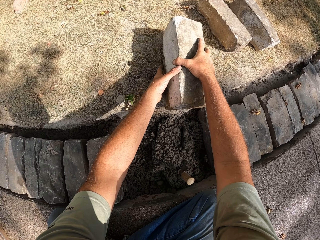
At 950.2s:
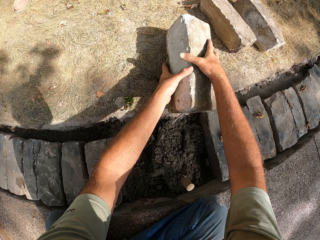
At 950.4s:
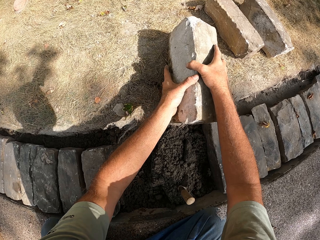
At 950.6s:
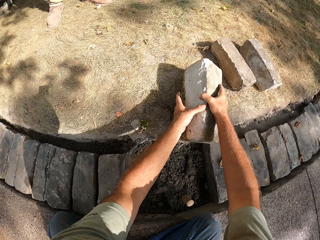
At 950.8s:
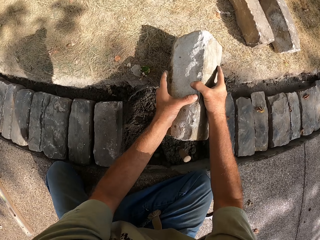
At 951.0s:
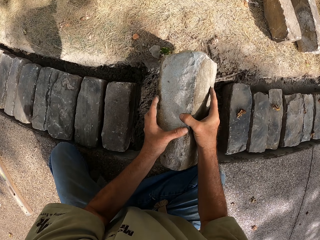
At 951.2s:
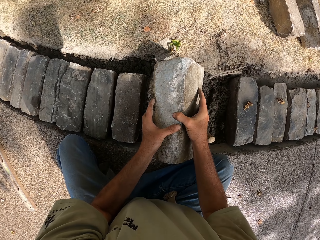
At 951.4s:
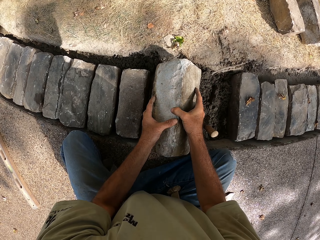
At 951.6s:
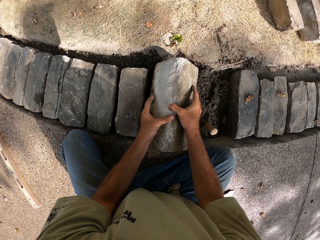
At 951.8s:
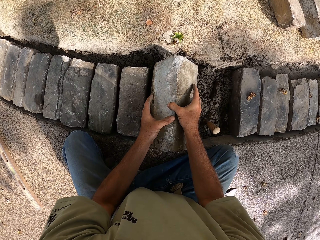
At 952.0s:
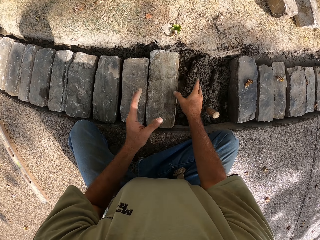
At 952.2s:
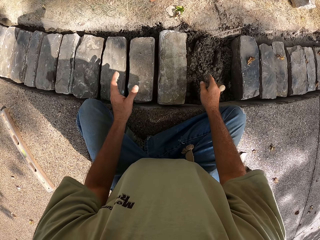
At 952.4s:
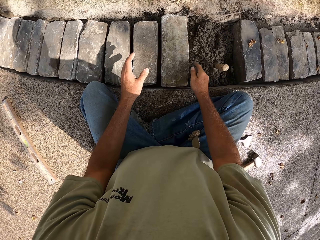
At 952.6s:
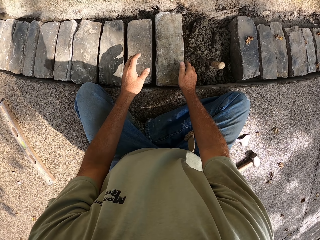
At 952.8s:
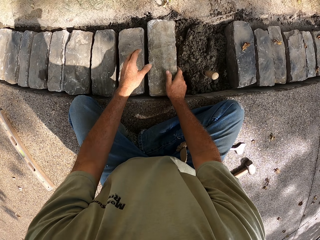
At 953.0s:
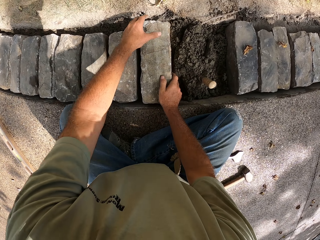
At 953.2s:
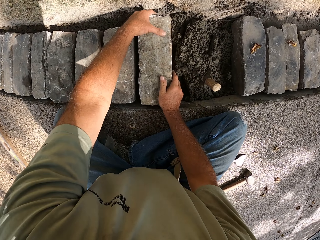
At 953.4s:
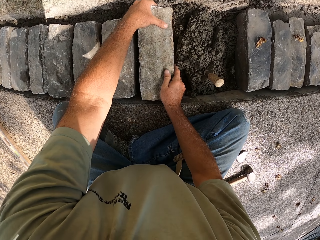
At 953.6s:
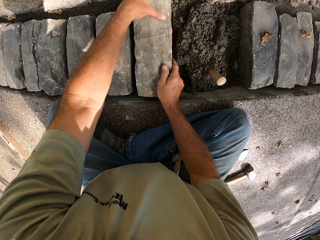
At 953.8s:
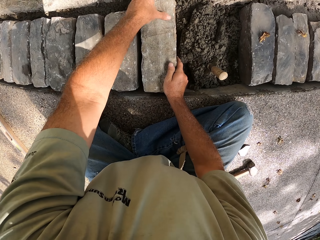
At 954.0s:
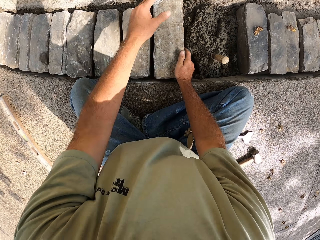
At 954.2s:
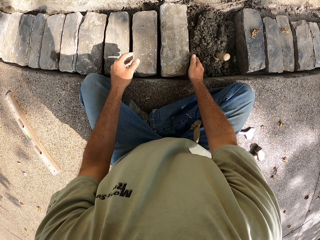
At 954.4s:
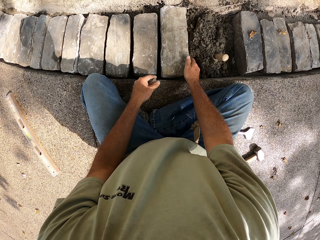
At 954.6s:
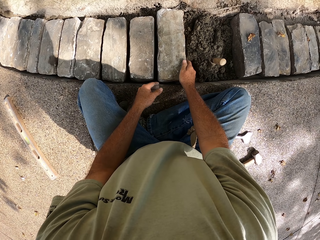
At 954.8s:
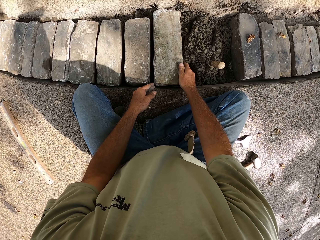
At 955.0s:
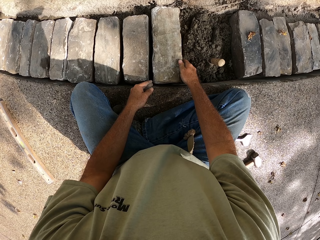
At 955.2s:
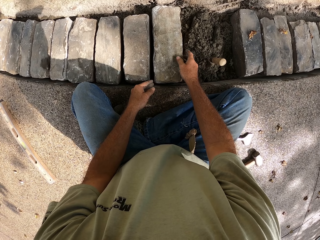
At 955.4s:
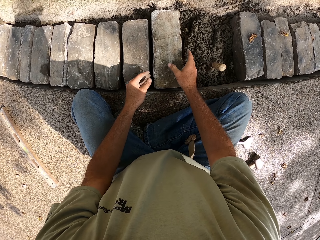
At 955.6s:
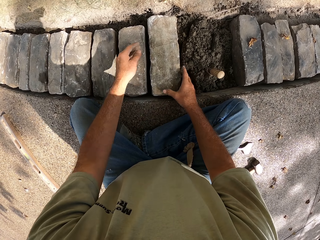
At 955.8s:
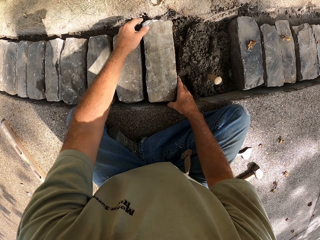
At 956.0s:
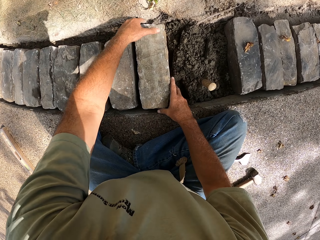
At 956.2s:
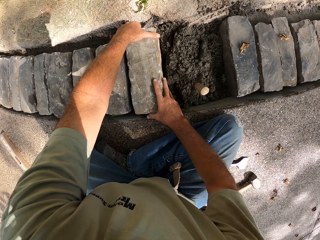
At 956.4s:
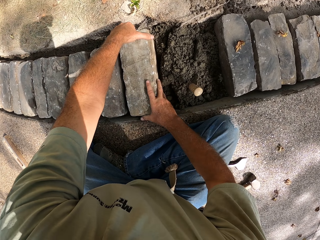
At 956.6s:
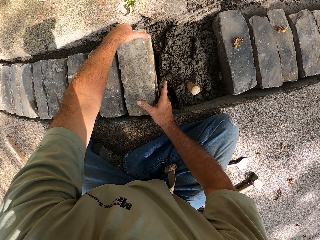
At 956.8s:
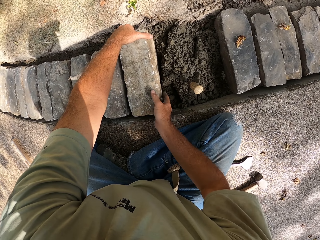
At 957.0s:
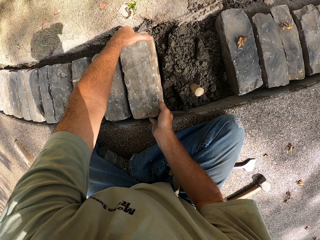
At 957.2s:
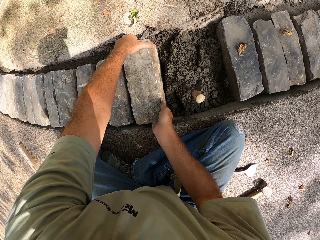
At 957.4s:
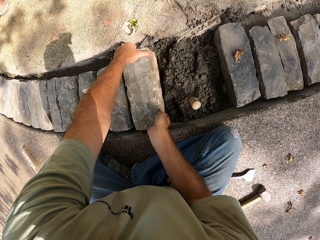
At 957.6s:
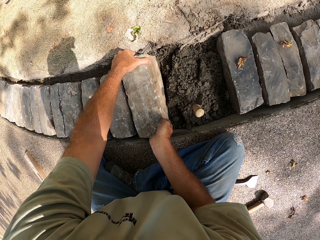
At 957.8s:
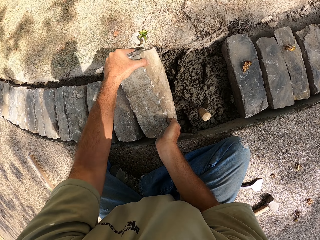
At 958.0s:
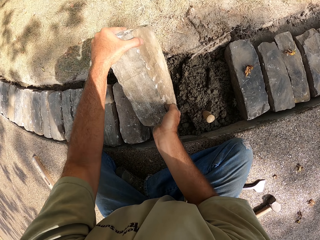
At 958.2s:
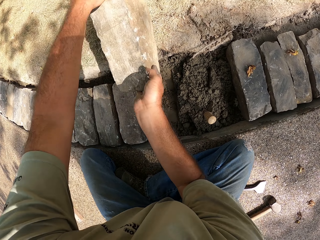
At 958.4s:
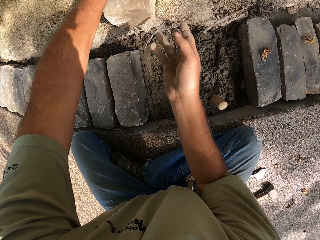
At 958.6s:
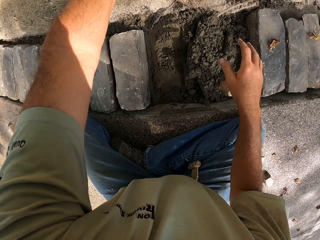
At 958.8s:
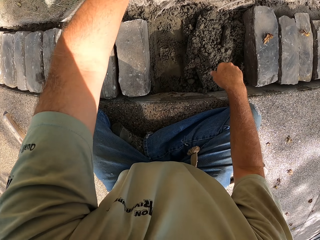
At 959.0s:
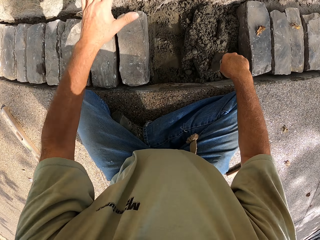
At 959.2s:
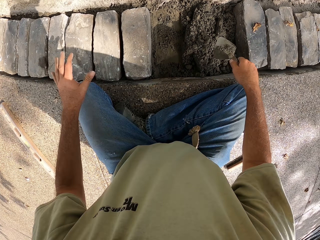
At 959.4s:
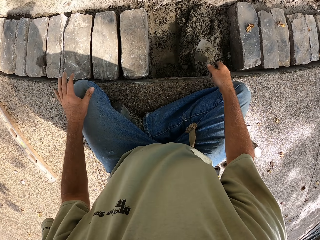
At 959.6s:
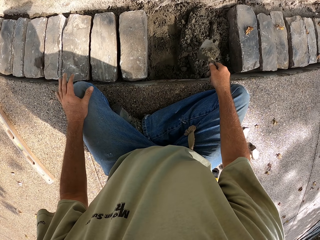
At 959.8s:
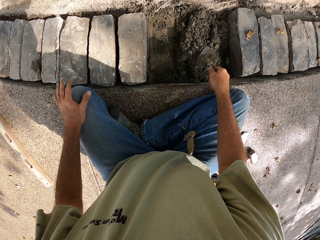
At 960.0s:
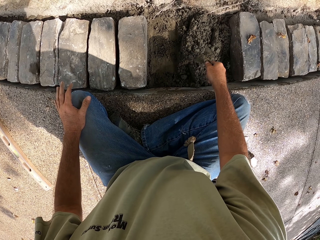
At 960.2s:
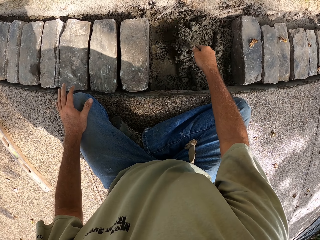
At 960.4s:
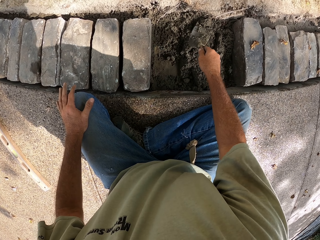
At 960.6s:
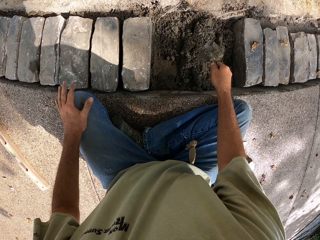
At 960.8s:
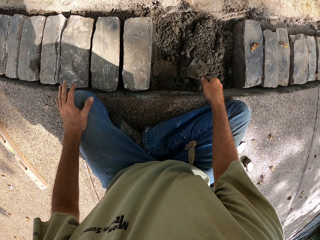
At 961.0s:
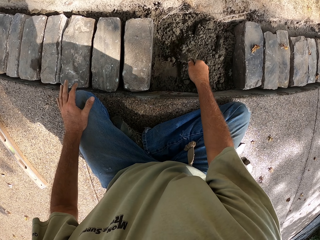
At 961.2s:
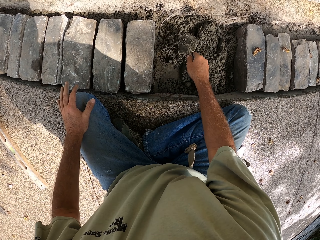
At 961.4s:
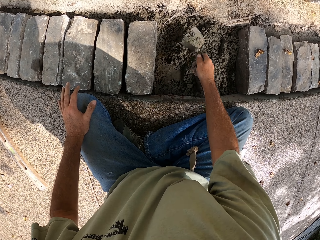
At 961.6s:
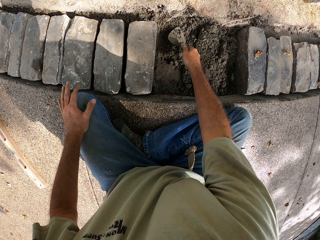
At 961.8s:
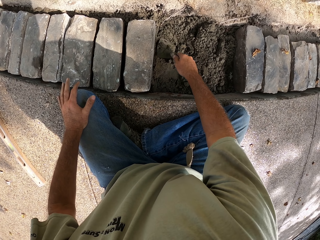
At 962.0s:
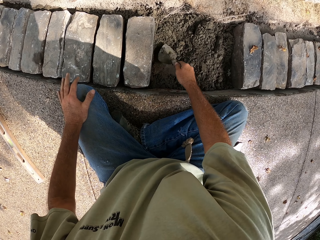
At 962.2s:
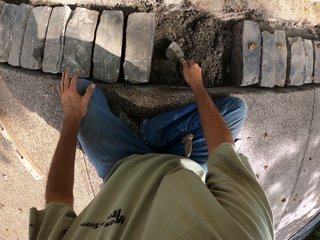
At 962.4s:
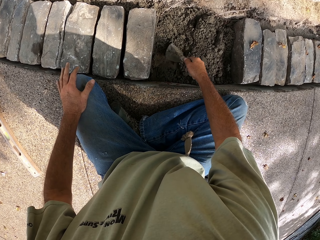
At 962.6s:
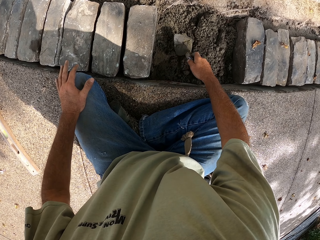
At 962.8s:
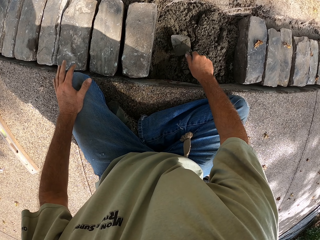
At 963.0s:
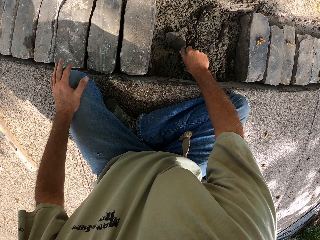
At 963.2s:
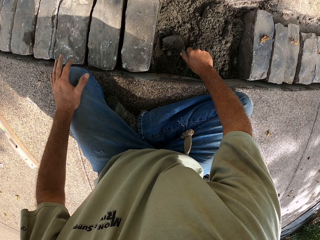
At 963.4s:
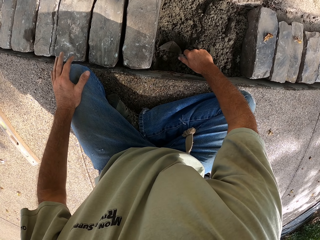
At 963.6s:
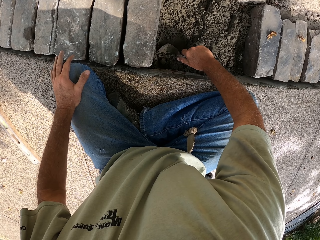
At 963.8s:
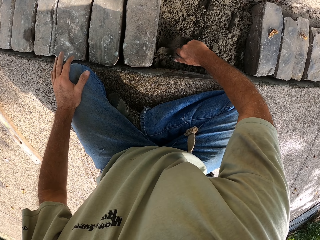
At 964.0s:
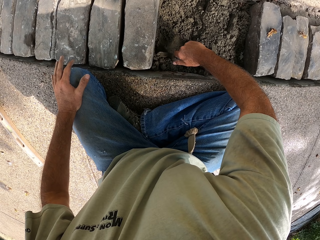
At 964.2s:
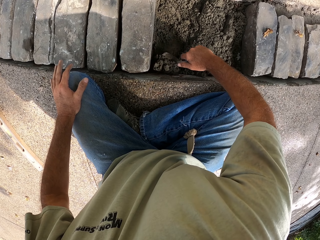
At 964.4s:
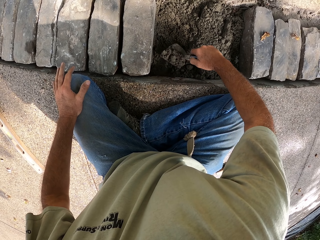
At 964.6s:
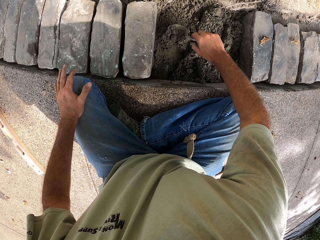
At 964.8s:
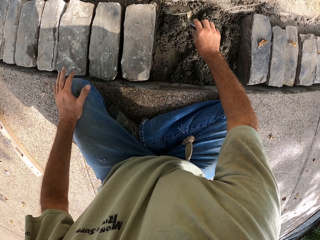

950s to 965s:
The camera wearer puts the block on the concrete. They remove the block from the concrete. They flatten the concrete with the trowel. They add the concrete.

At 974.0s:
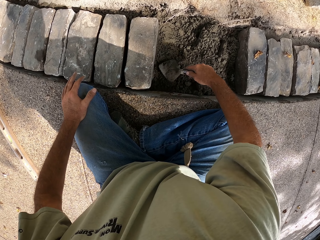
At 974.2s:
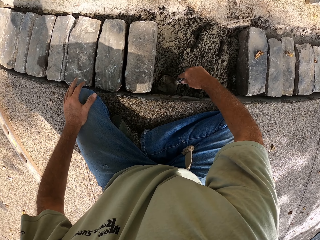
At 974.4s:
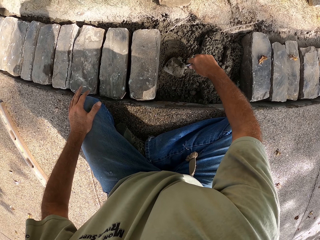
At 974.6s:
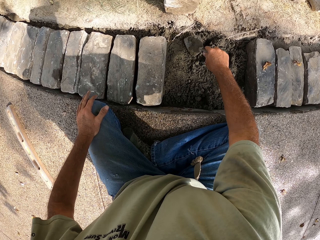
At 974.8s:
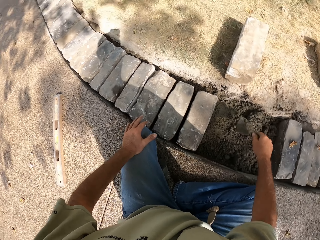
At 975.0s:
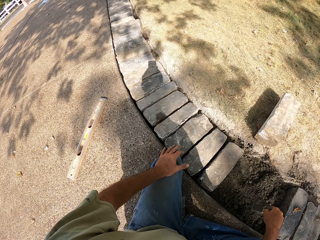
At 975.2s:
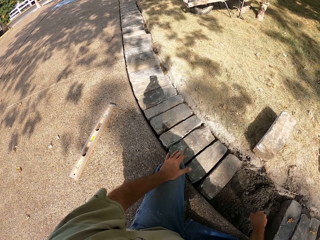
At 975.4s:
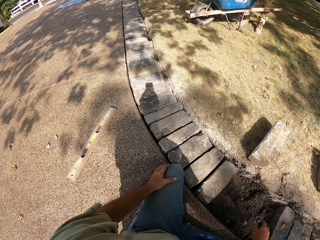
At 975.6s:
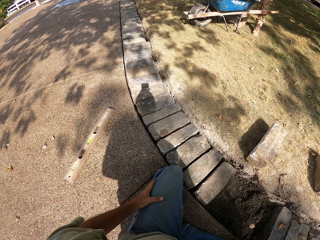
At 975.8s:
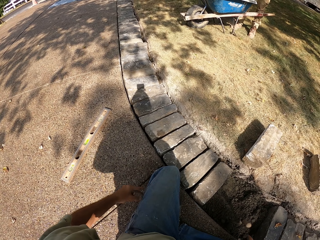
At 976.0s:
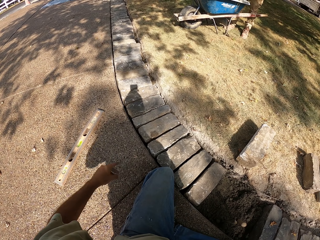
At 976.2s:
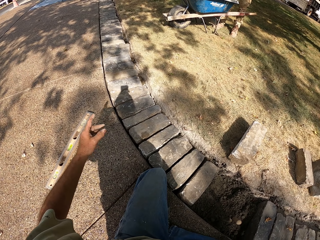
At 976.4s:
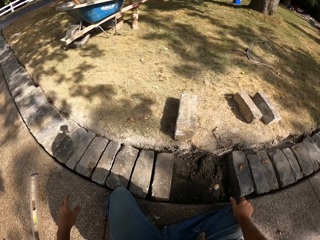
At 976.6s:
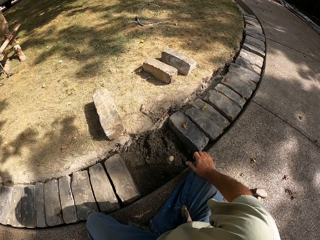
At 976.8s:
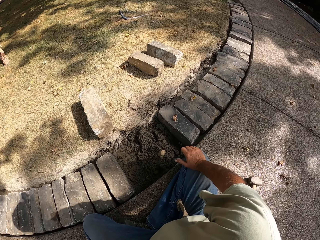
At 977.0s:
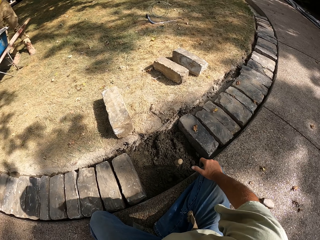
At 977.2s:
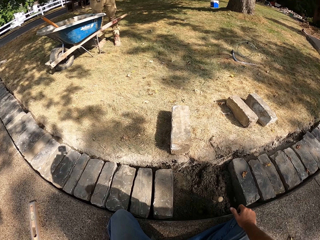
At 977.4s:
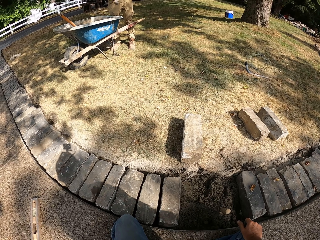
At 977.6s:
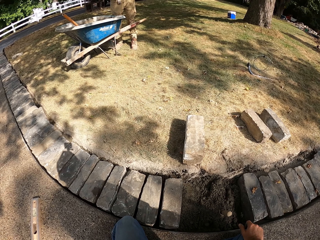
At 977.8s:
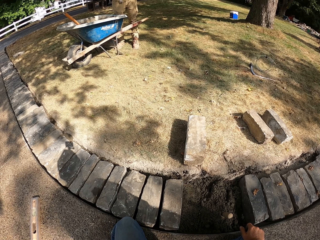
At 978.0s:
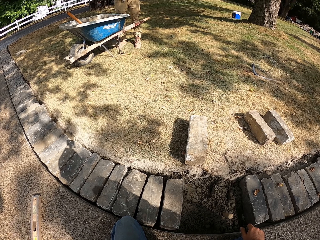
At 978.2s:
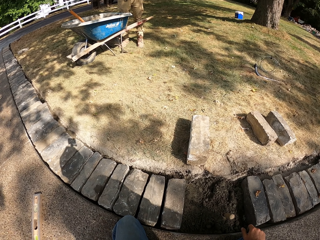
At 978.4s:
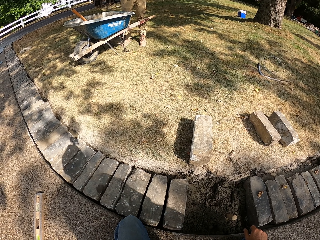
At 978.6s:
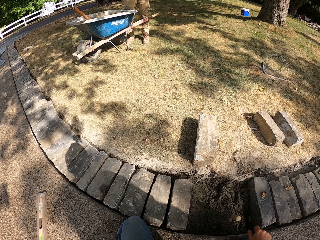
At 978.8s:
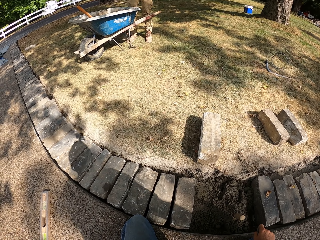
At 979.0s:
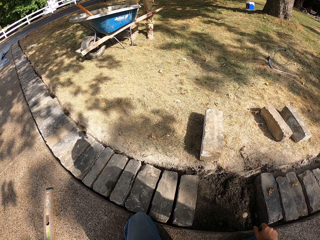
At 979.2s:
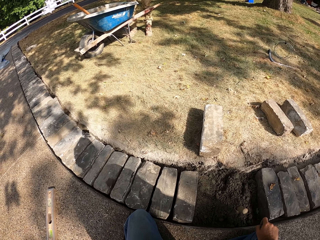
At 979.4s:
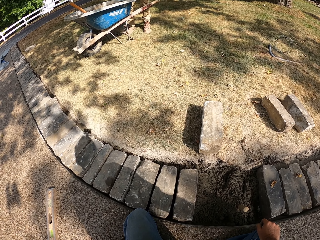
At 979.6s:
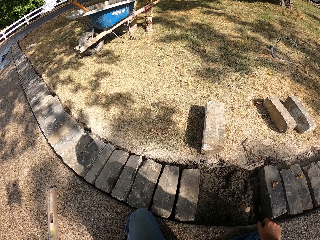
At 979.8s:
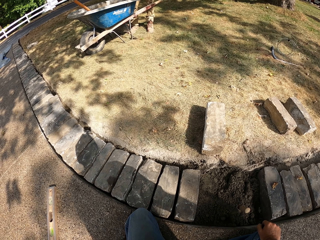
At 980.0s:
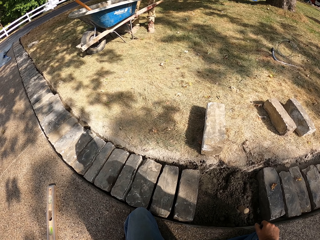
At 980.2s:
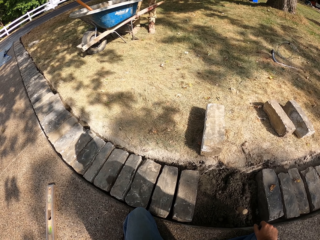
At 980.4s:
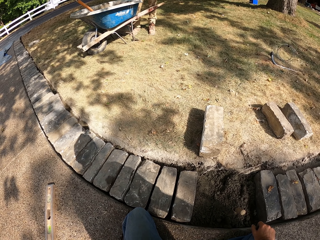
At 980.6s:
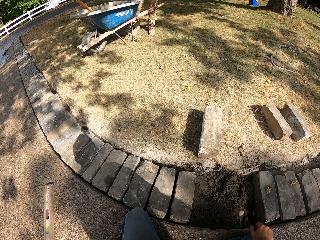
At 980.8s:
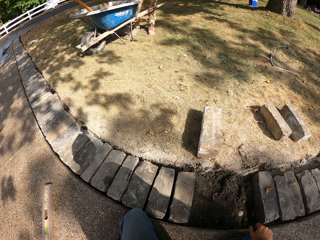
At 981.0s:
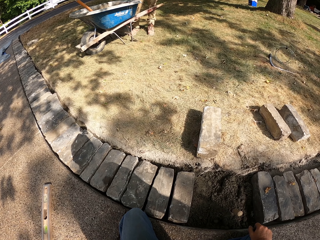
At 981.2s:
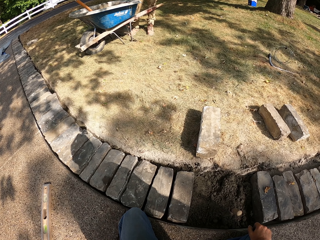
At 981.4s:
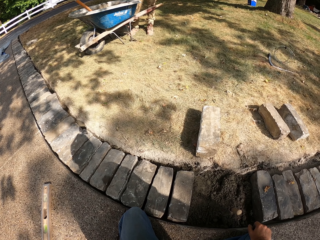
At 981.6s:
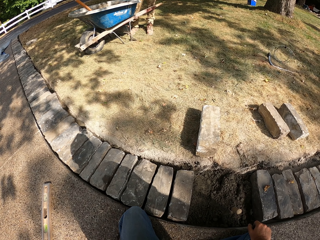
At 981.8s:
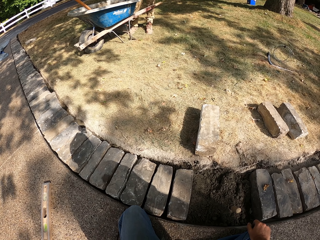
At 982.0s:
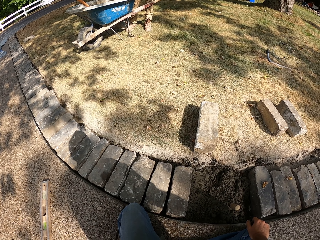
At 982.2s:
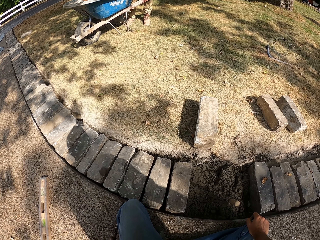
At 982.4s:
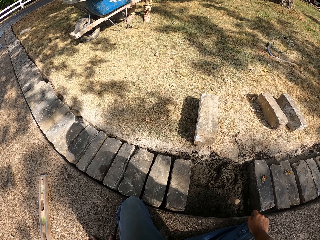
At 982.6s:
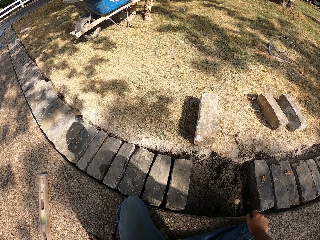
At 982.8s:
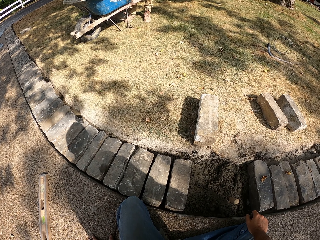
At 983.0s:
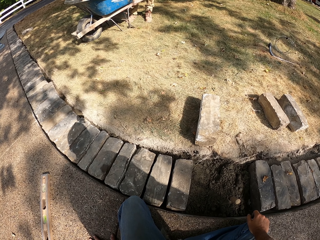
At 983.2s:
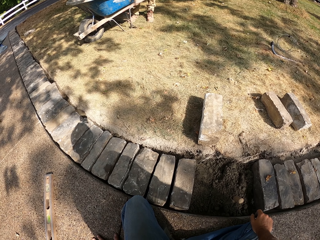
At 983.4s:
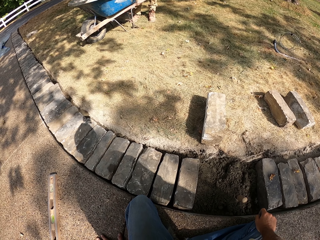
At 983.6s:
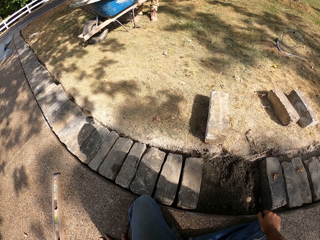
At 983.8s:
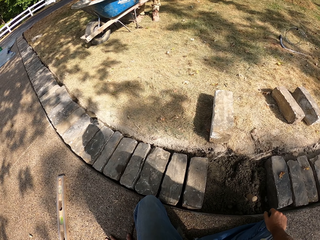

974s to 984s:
The camera wearer points with his left hand. He stares.
